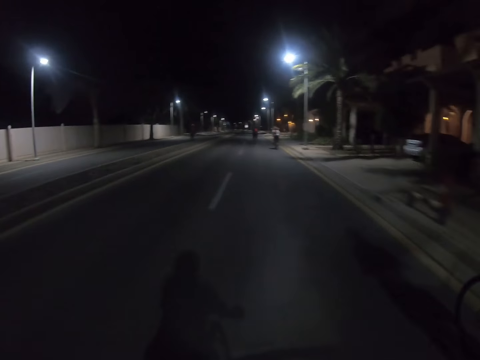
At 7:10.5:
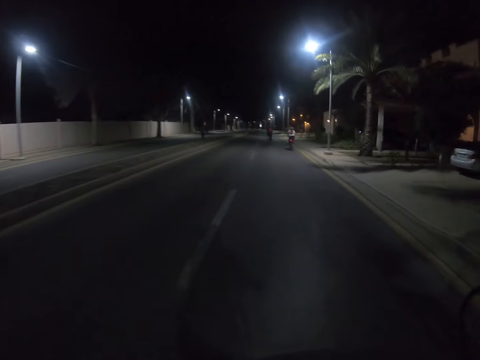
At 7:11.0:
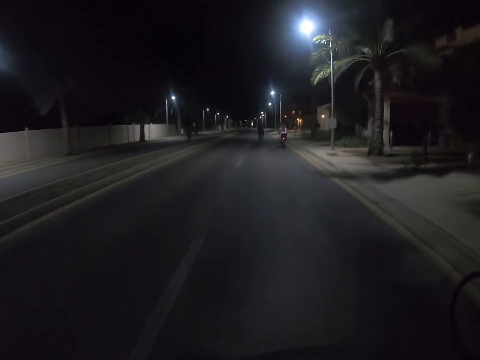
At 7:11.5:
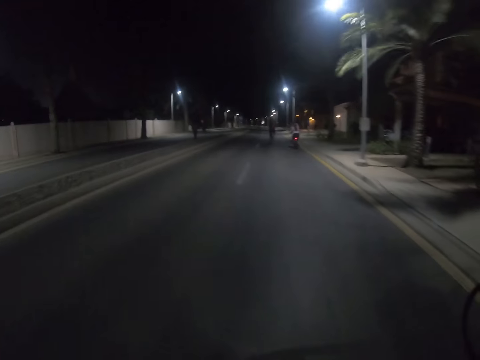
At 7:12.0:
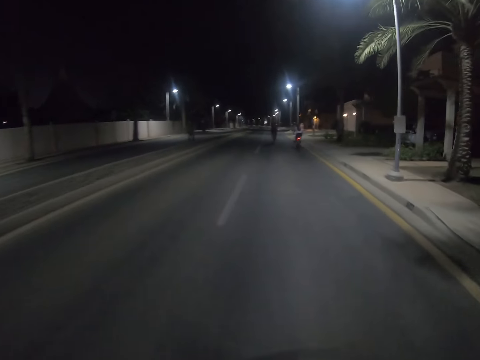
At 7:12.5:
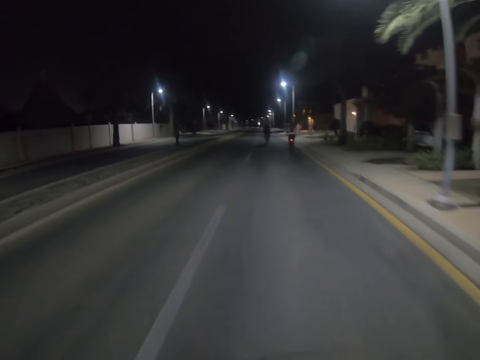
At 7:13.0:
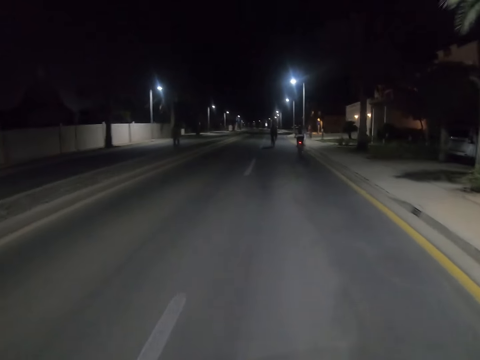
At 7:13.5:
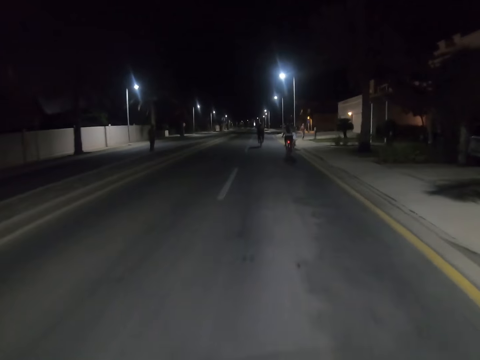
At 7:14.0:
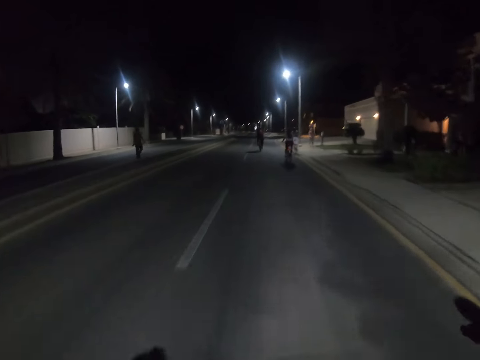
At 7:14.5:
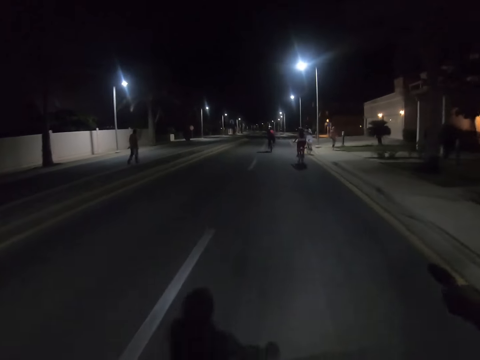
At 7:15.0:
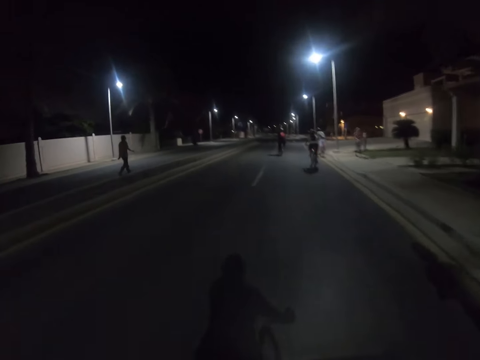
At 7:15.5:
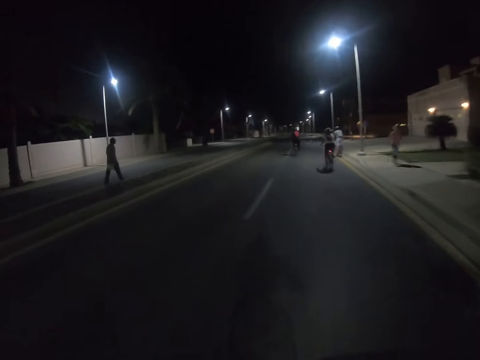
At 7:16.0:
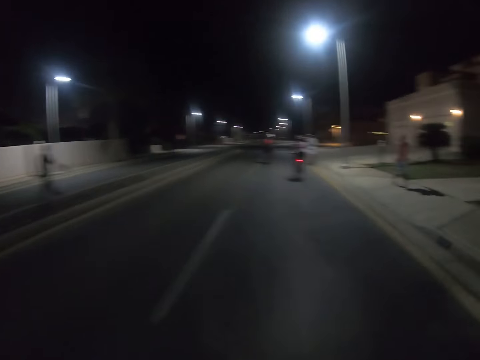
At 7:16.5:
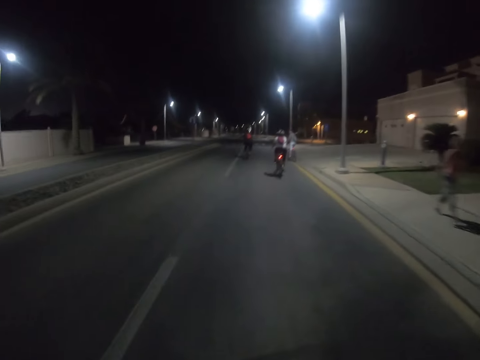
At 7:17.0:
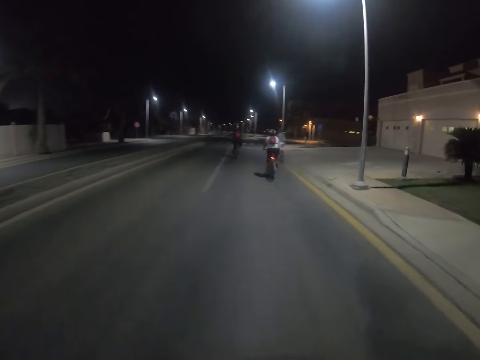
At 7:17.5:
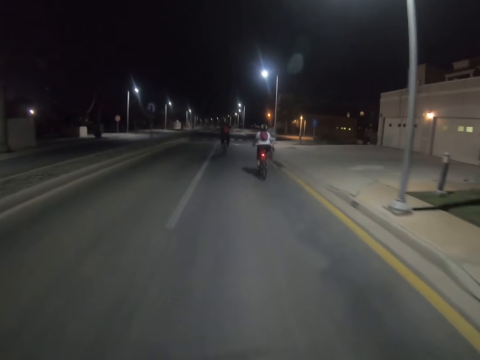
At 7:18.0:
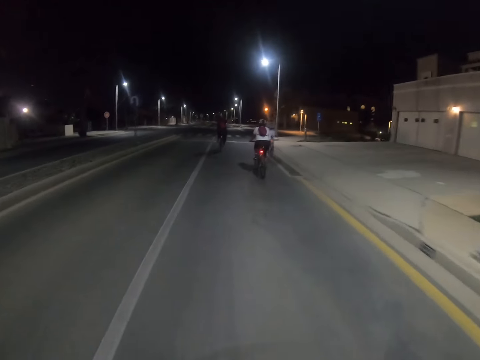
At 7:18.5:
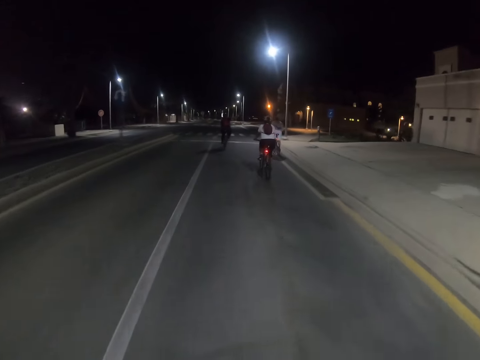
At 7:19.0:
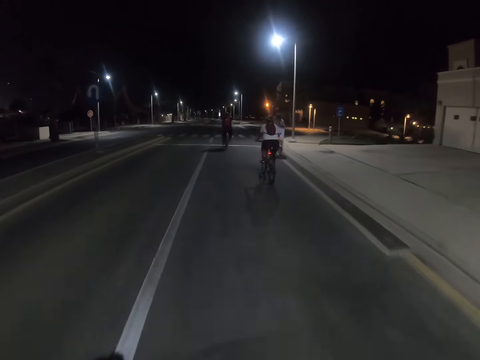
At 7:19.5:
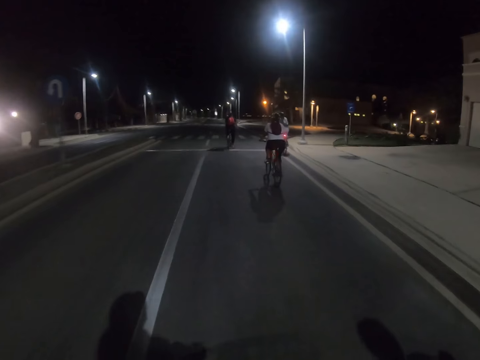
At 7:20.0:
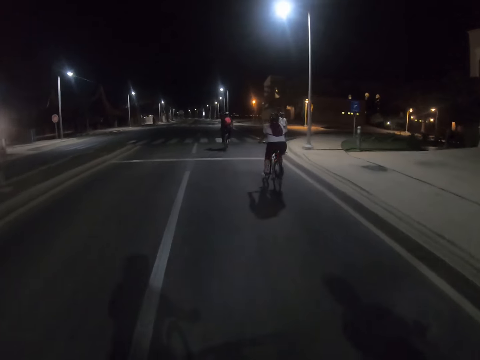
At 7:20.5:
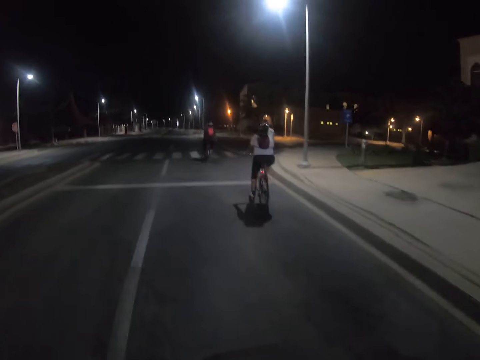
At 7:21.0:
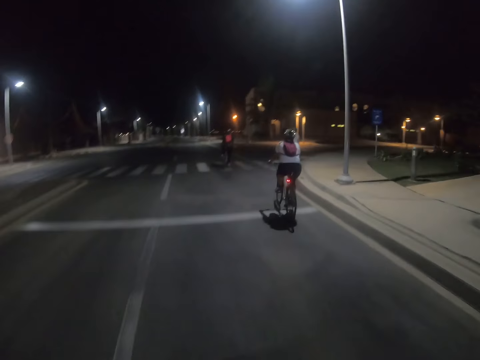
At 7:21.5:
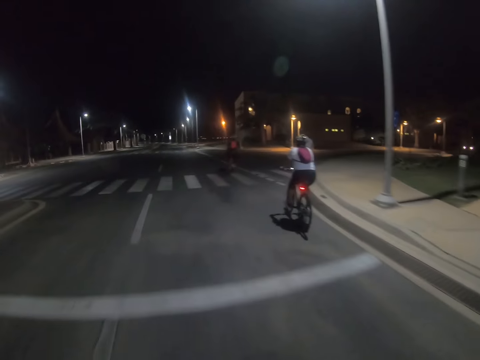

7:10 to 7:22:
A woman cycles on the road.

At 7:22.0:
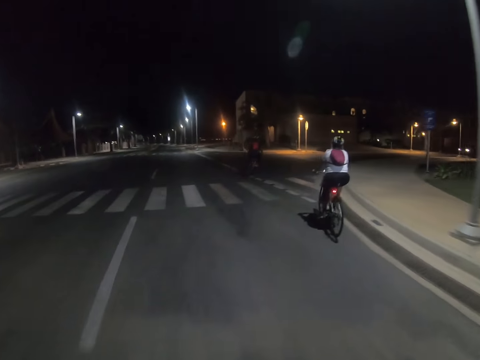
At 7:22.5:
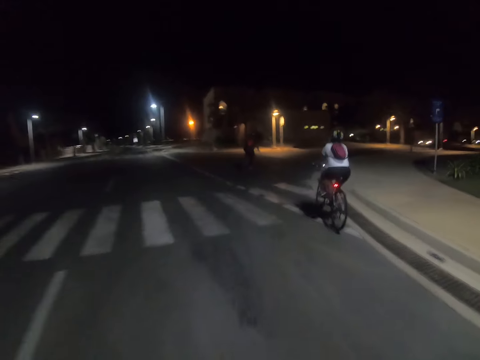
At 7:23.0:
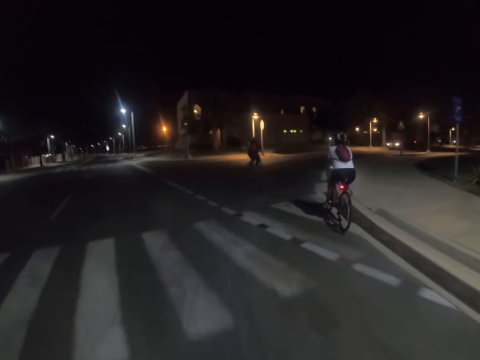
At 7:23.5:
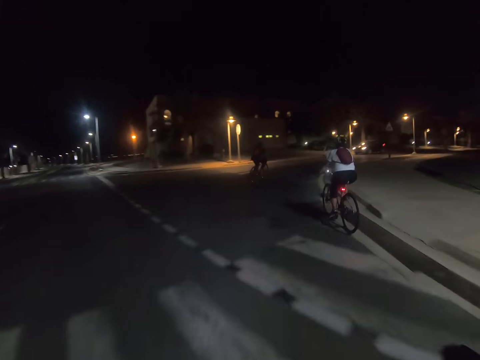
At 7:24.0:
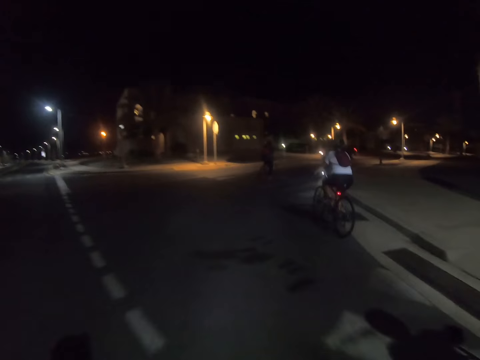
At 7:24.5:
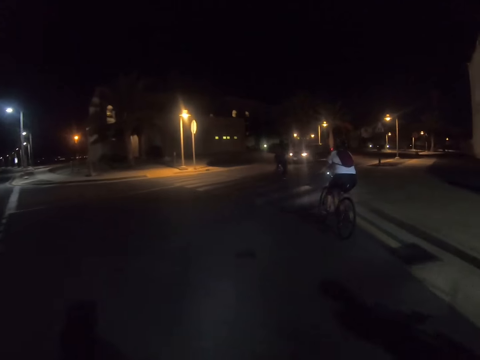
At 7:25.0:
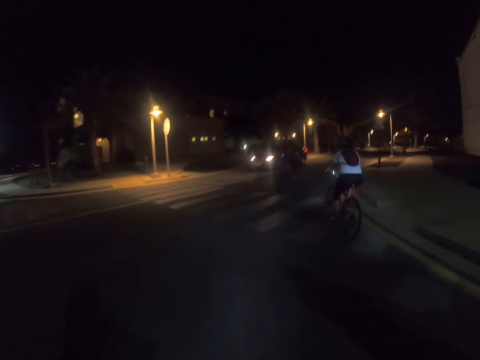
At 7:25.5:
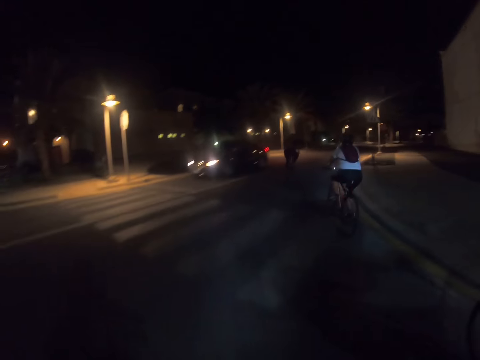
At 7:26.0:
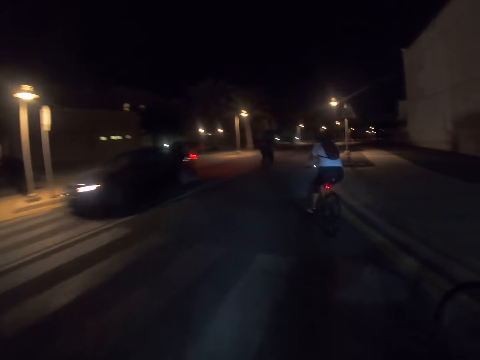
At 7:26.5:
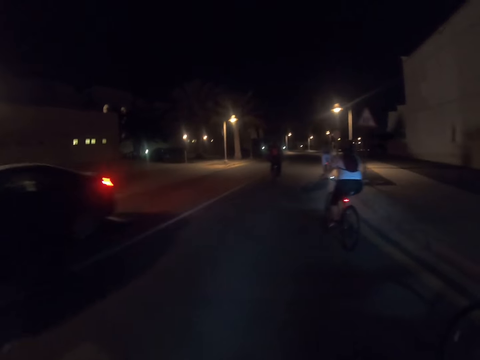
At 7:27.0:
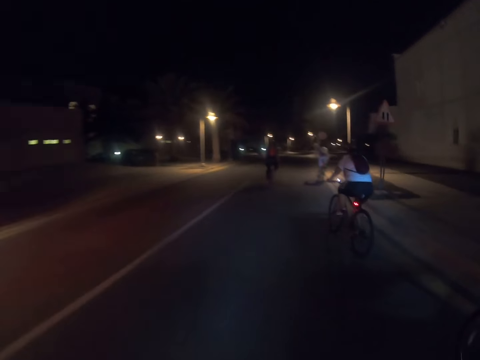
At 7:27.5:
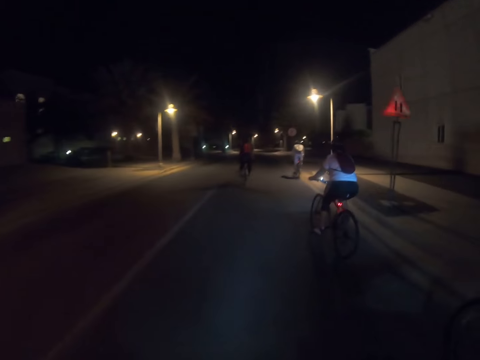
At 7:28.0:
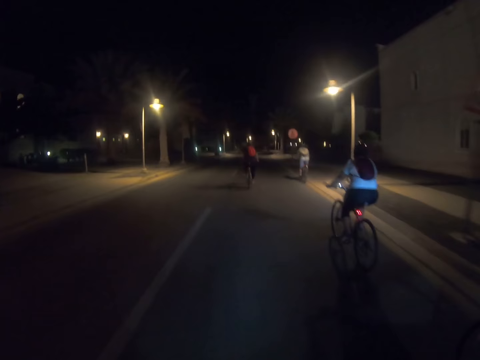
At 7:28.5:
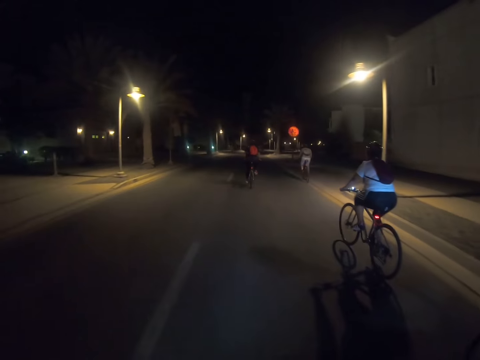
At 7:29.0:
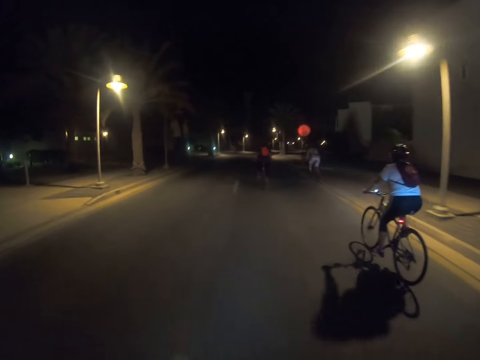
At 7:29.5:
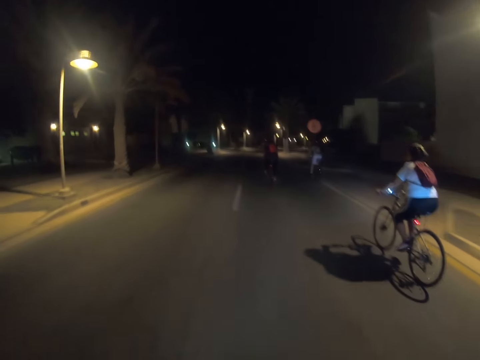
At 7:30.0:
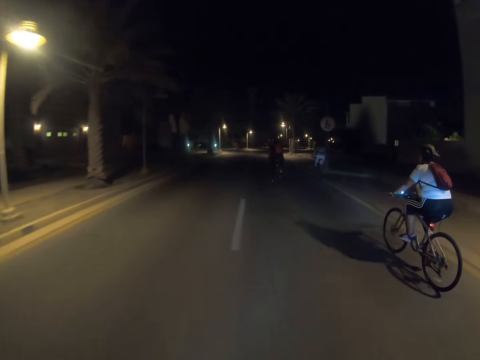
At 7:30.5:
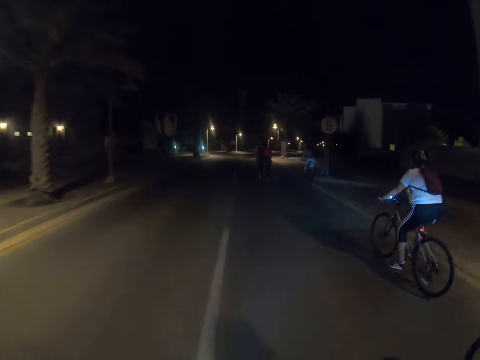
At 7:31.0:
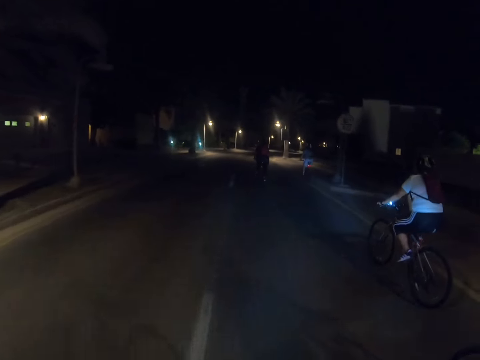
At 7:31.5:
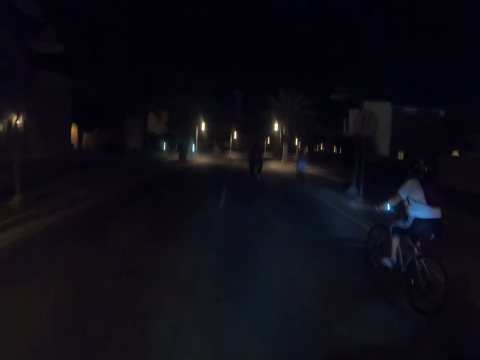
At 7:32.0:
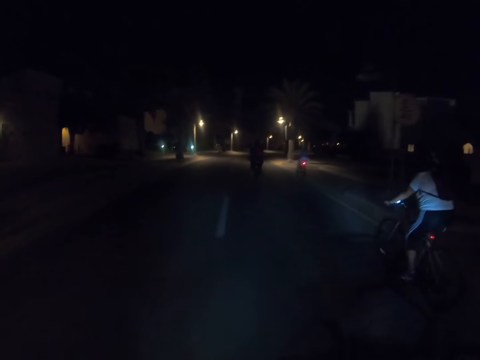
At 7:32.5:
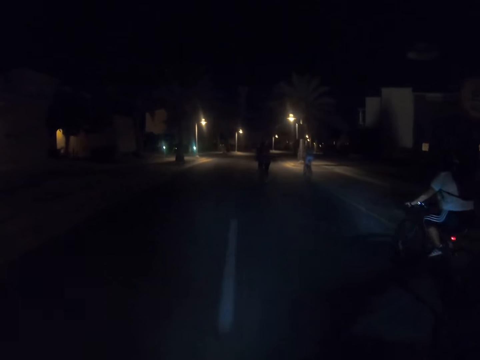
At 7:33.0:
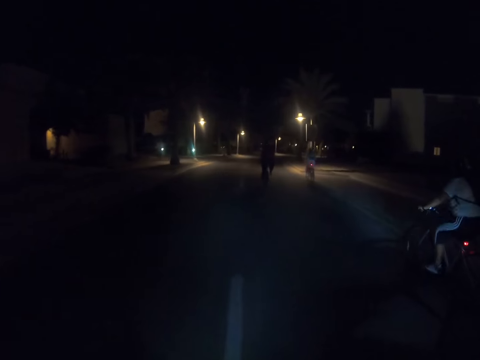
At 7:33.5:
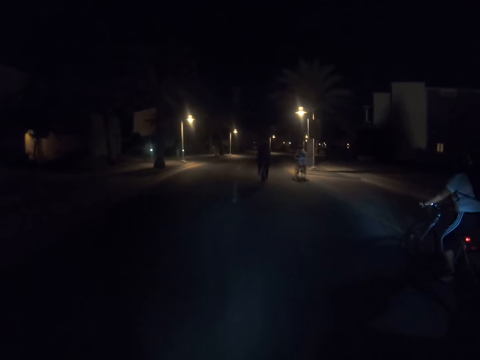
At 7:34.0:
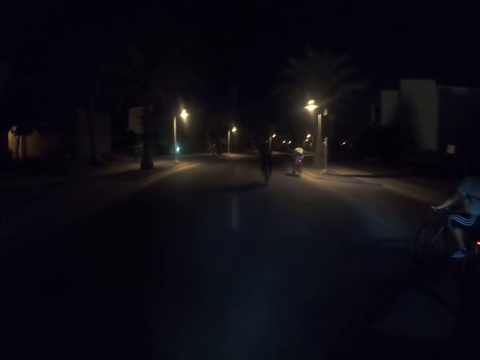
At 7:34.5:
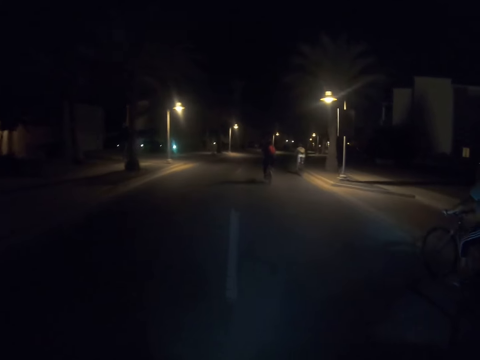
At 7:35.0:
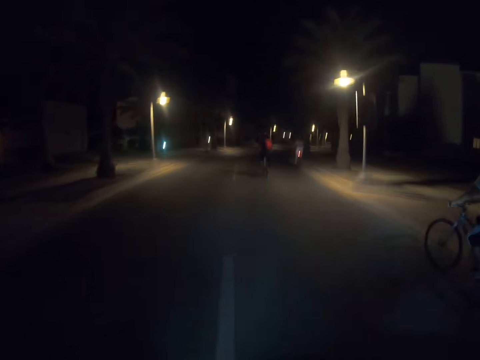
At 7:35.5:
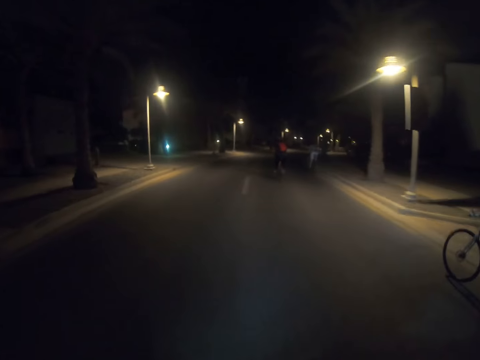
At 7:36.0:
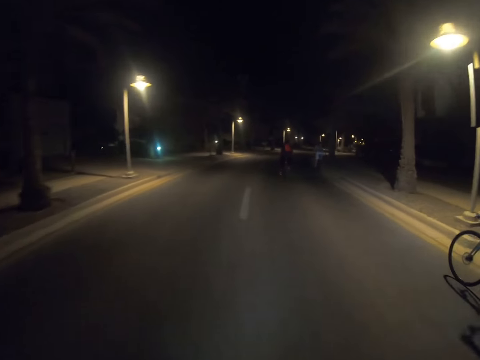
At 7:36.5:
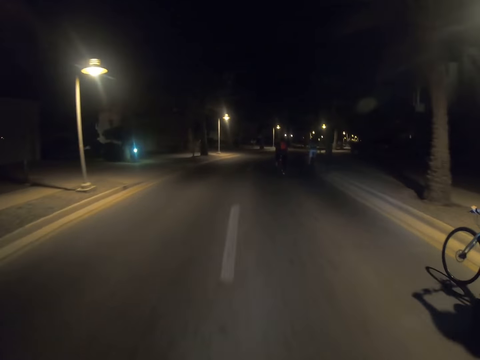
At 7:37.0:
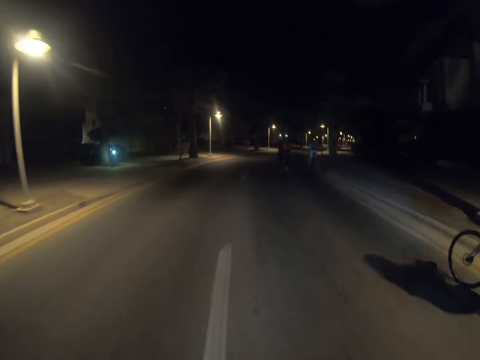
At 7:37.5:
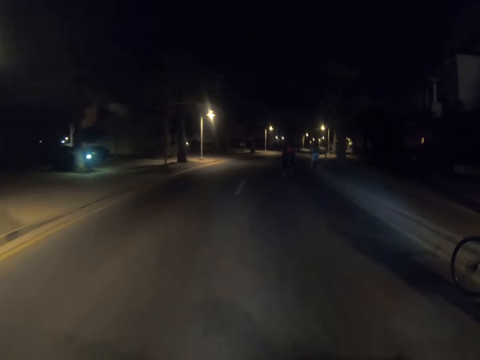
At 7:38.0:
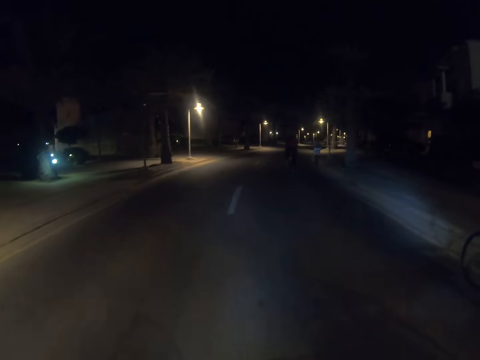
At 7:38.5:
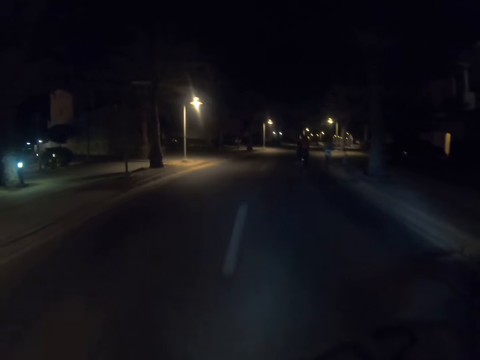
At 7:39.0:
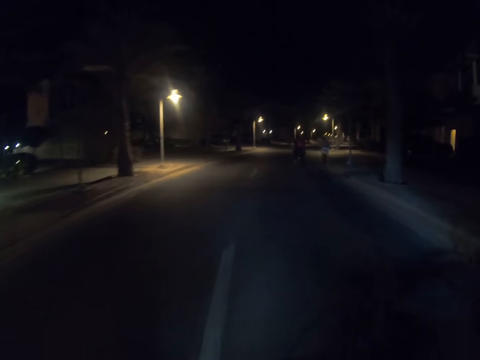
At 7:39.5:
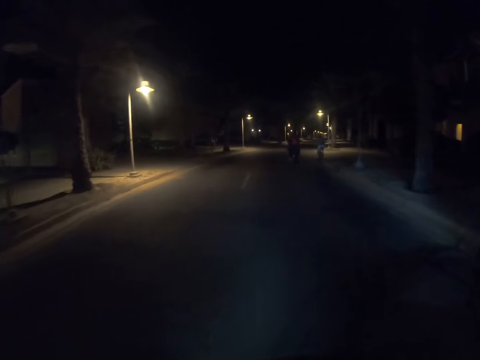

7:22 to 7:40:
The camera wearer turns right on the road. A woman cycles the bike on the road. Another woman turns right on the road. The camera wearer cycles on the road. The other woman cycles on the road. She cycles on the road again. The first woman cycles on the road.
